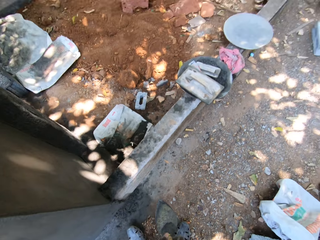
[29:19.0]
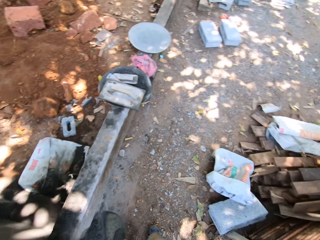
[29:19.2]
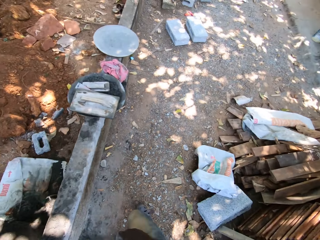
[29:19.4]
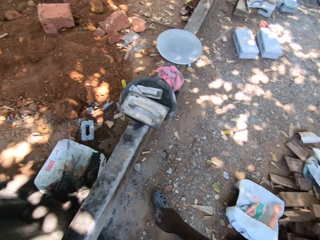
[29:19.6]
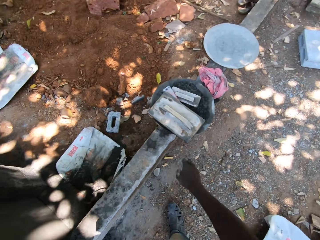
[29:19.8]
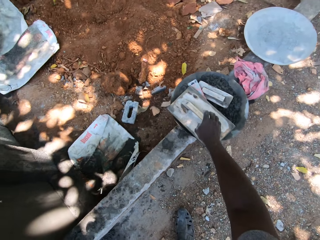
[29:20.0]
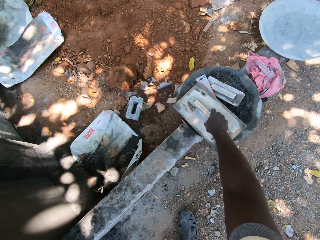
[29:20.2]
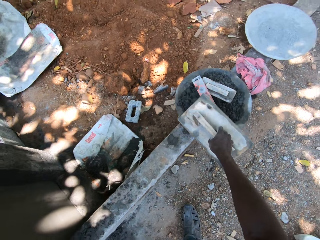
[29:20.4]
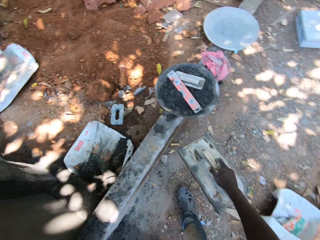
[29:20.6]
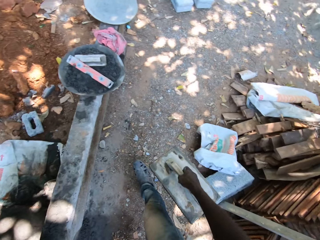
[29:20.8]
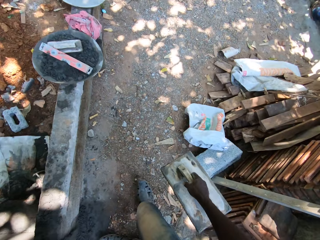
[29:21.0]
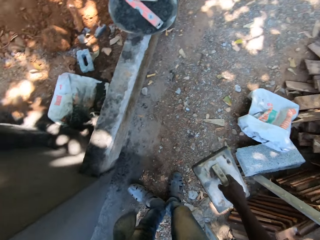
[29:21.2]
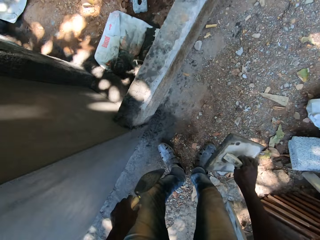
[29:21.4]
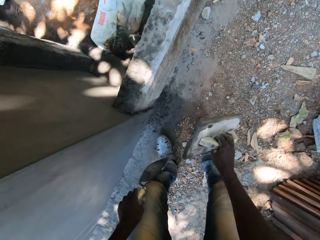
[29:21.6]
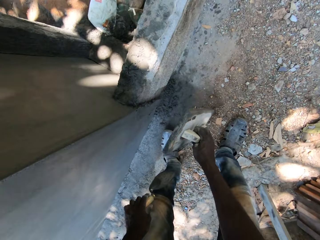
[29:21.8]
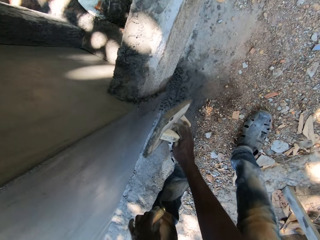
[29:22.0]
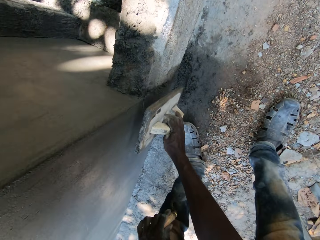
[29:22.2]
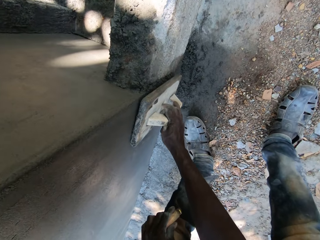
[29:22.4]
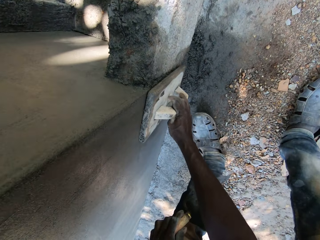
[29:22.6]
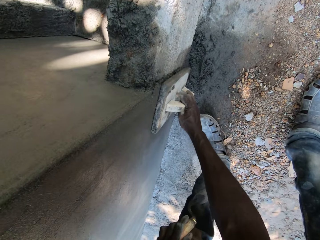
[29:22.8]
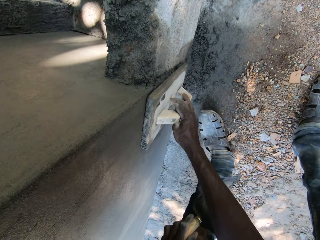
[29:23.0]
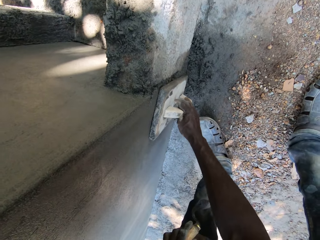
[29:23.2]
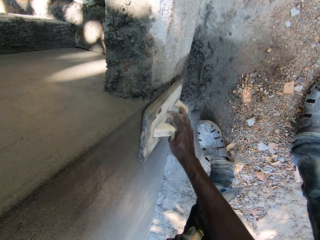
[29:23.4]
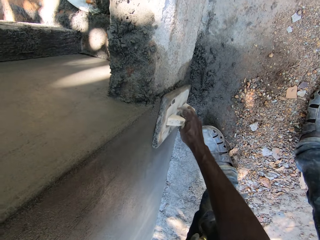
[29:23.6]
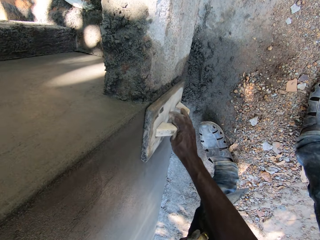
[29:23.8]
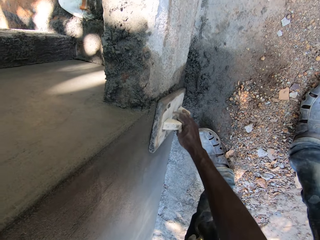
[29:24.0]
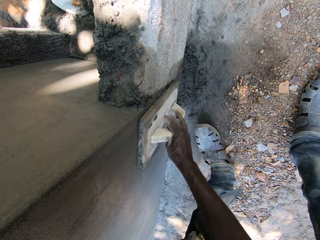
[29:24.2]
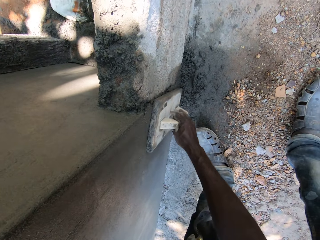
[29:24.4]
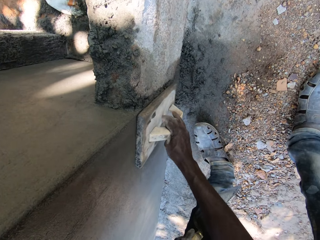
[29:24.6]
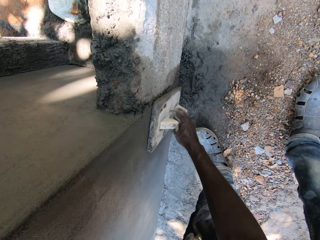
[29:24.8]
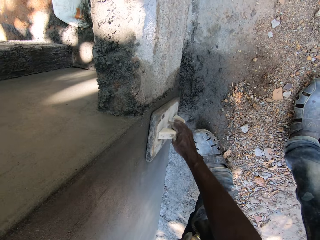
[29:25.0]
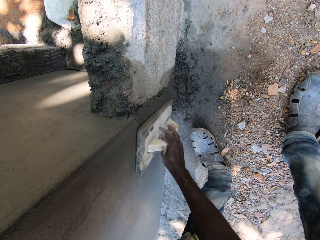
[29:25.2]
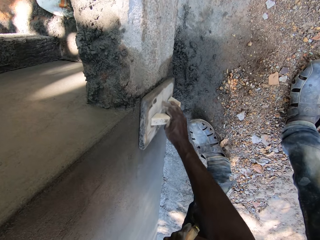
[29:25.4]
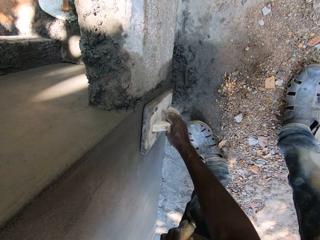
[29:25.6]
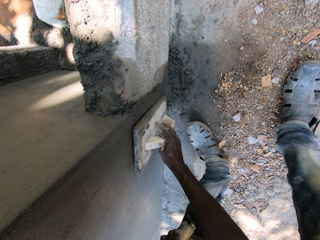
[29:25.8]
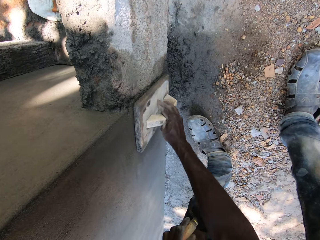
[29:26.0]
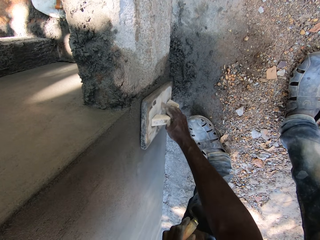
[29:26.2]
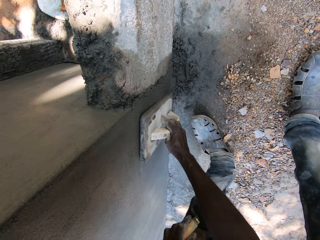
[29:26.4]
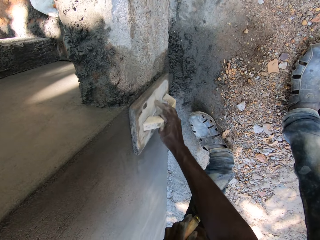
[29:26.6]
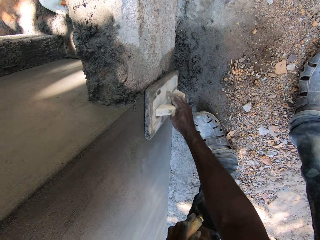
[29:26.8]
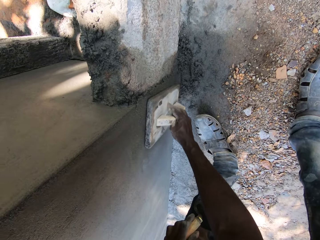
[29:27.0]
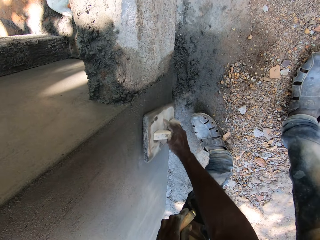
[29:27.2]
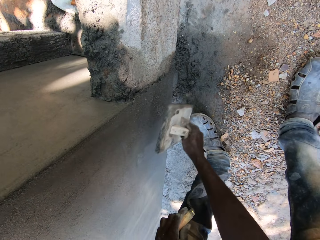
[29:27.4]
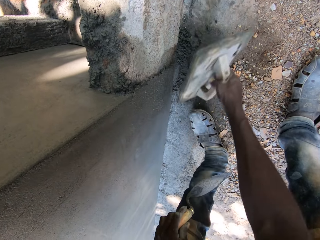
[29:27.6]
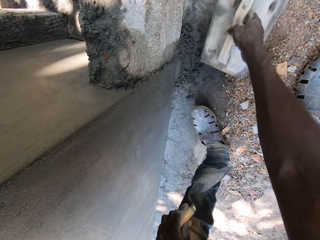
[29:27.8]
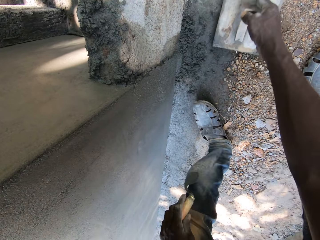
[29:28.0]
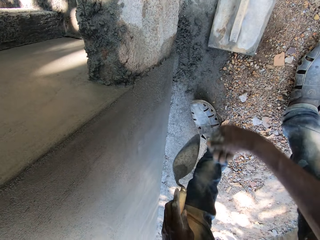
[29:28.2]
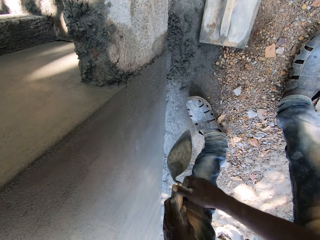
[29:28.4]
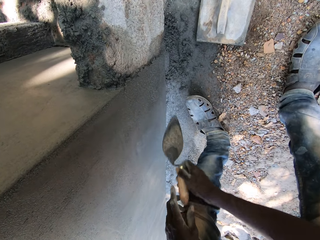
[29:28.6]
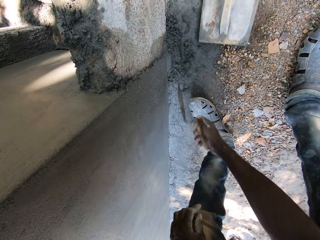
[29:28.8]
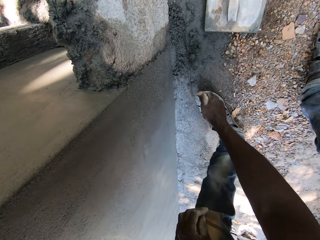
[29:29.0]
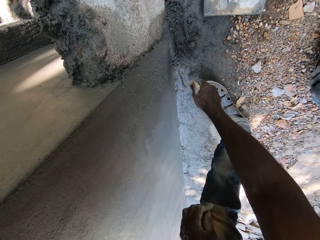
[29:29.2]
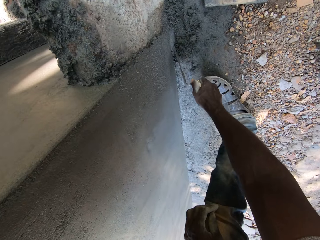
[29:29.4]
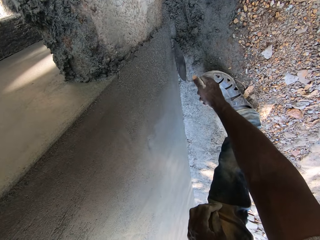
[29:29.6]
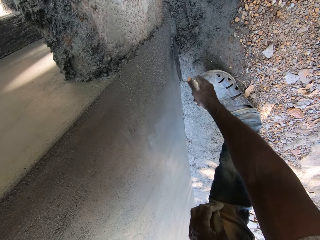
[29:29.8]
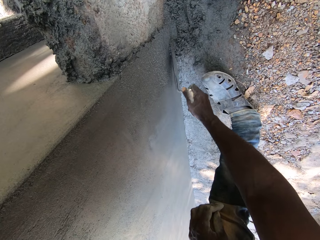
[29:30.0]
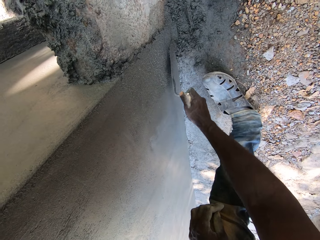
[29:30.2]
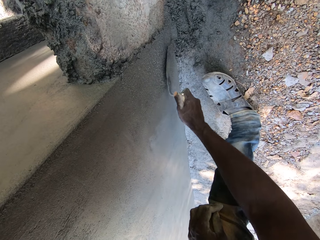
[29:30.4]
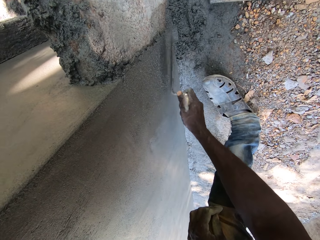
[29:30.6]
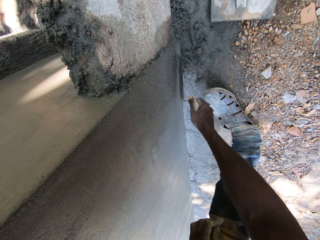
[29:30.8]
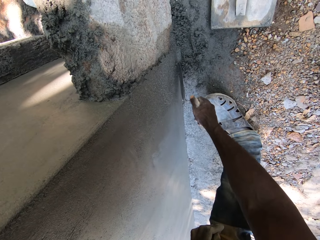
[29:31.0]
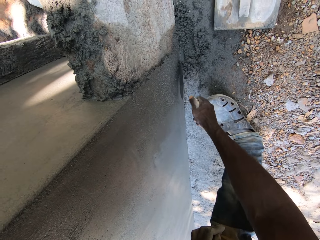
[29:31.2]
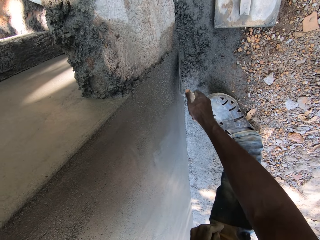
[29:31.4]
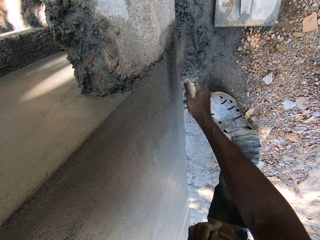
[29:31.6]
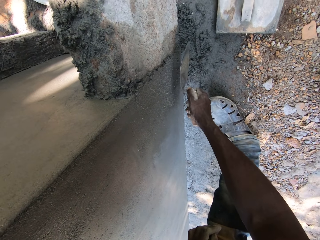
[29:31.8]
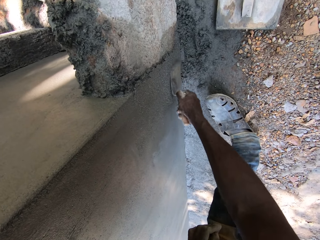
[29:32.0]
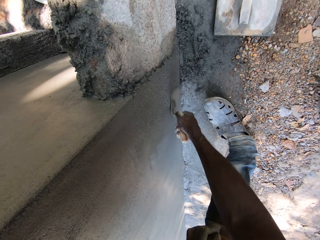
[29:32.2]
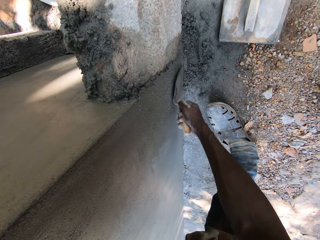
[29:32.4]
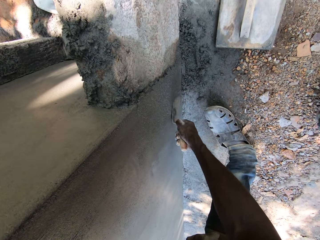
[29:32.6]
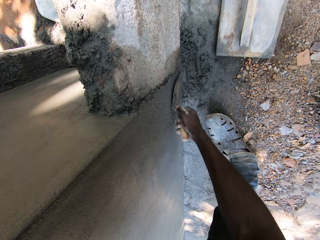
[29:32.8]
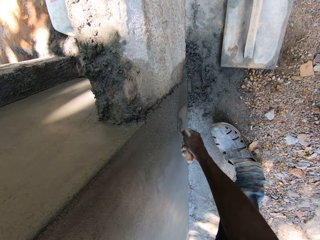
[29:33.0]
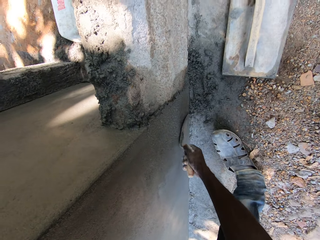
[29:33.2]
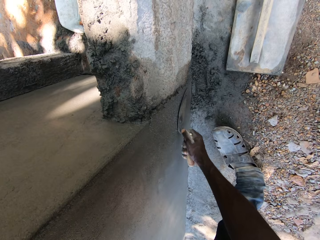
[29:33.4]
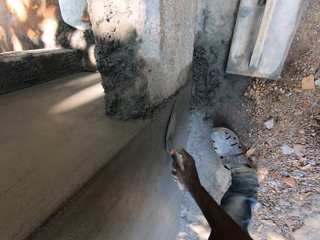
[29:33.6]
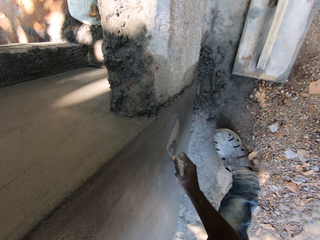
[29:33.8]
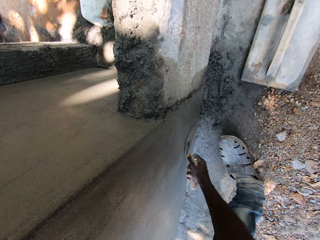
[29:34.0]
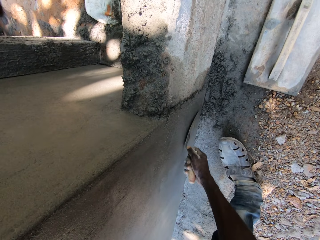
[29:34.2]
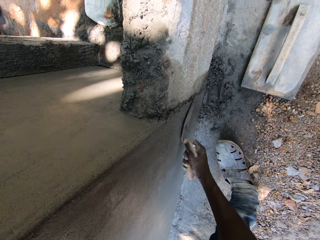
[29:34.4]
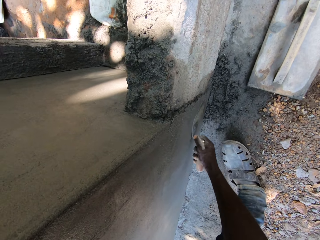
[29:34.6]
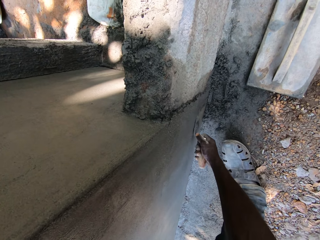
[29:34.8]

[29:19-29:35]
The camera wearer collects the cement on the ground. He picks up a wooden float from atop the short block fence with his right hand. He takes the trowel. He applies the cement on the wall. He smoothens the wall with the wooden float in his right hand. He puts the trowel on the ground. He drops the wooden float on the ground with his right hand. He transfers the trowel from his left hand to his right hand. He applies the cement on the wall. He smoothens the wall with the trowel in his right hand.

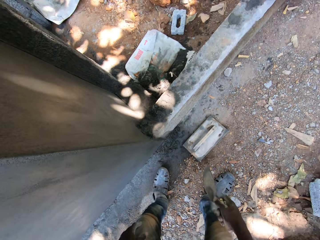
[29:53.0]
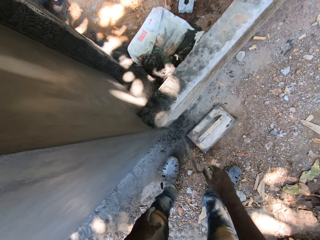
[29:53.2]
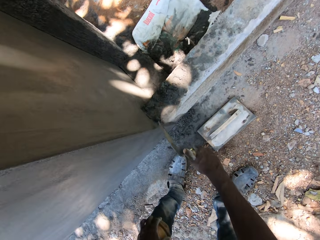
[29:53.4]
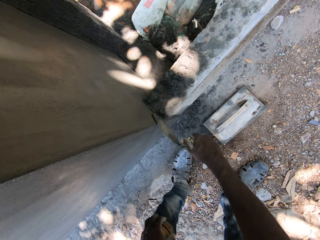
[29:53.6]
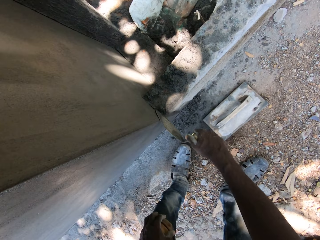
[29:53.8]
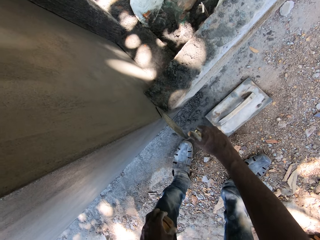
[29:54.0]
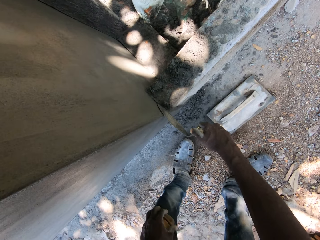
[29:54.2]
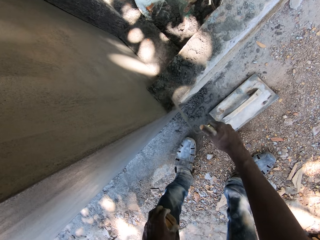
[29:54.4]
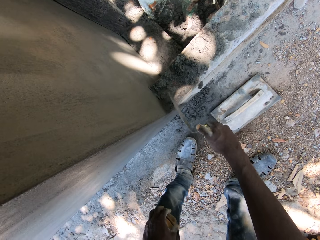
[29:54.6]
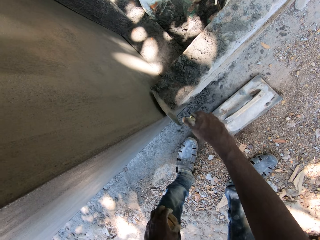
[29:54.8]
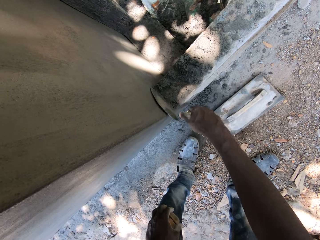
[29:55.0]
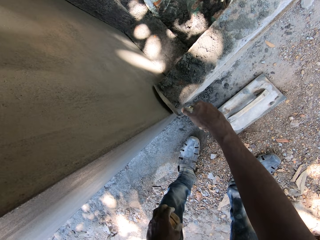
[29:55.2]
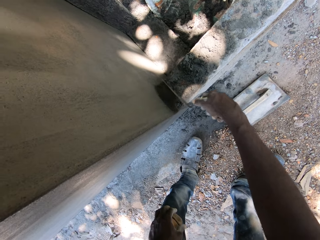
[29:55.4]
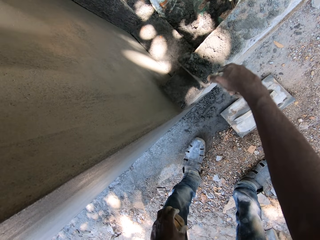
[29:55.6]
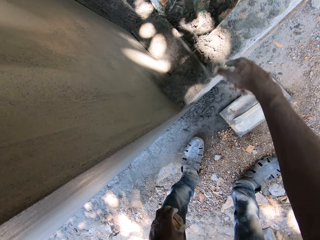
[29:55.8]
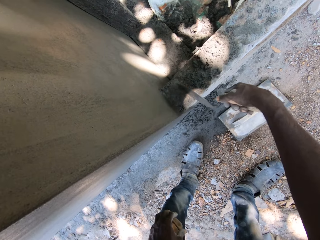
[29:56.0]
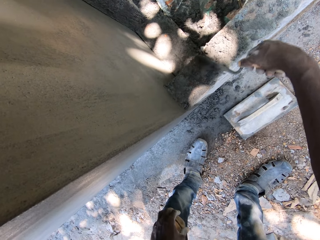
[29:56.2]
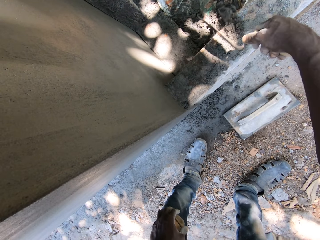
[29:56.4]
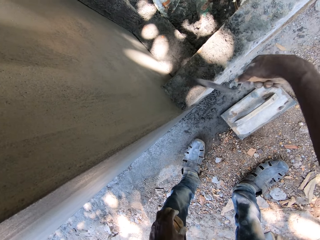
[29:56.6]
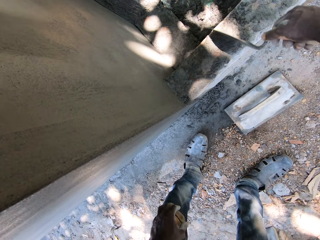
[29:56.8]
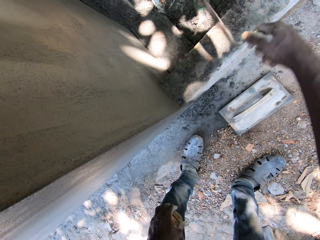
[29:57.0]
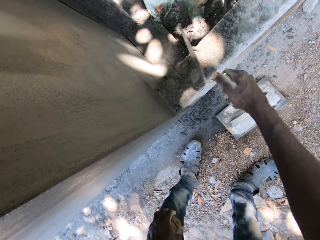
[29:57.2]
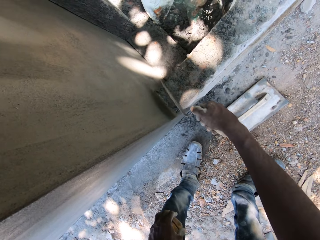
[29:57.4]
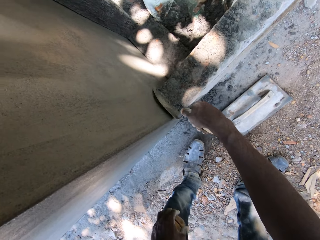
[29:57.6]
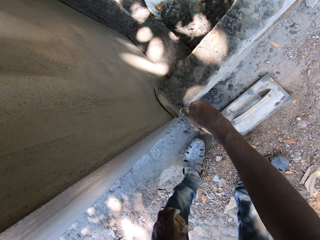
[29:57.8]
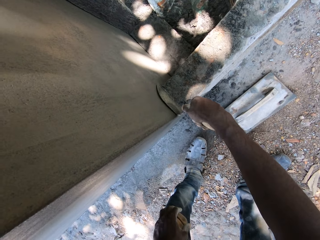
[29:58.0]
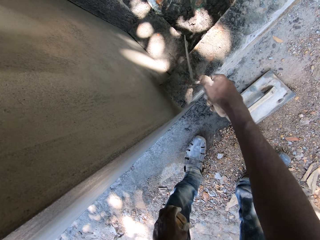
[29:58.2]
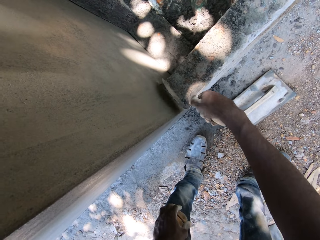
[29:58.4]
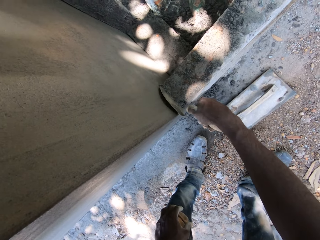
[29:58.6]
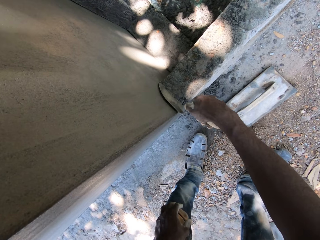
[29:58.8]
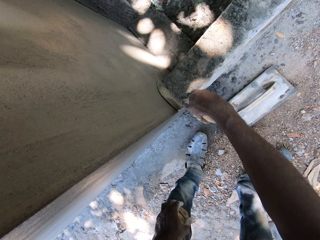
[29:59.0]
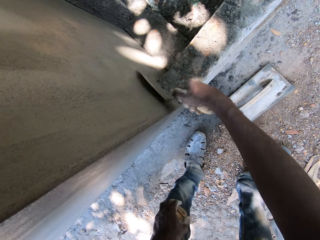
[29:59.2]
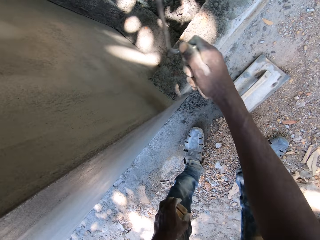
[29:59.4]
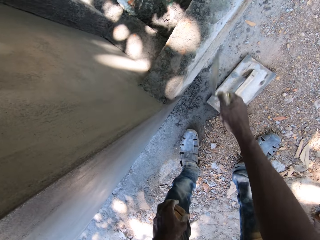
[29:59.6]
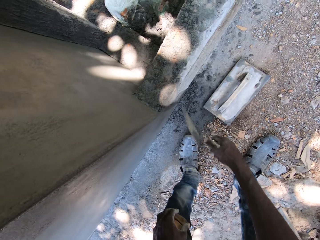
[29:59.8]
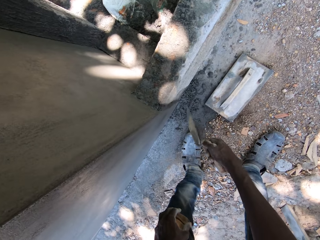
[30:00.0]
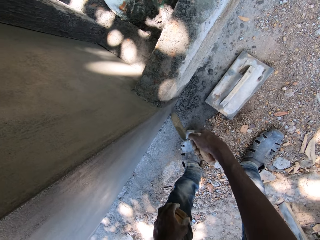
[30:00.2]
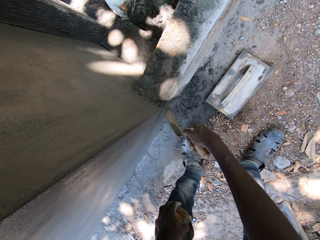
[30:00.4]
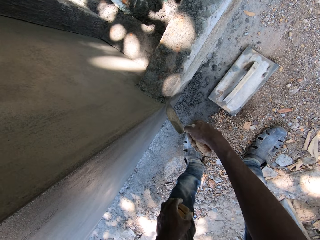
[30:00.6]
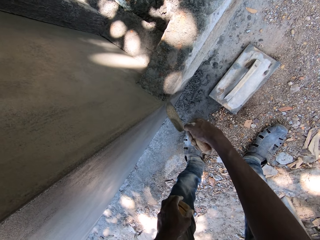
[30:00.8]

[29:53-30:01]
The camera wearer spreads the pile of mortar on the wall with the trowel in his right hand. He moves the cement on the wall.
